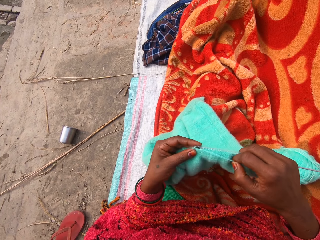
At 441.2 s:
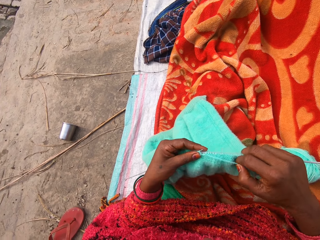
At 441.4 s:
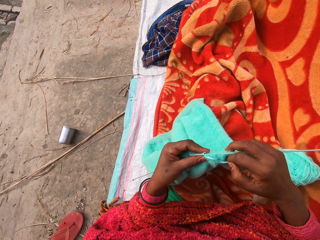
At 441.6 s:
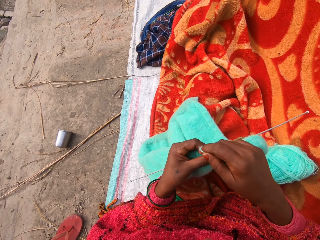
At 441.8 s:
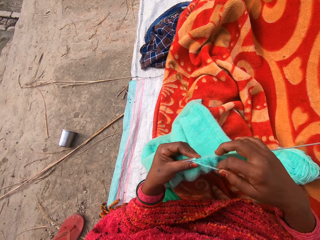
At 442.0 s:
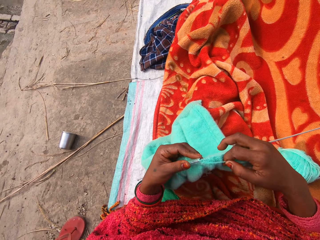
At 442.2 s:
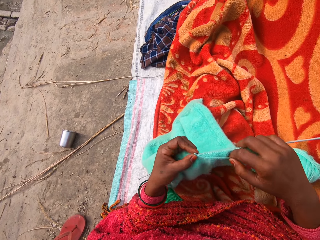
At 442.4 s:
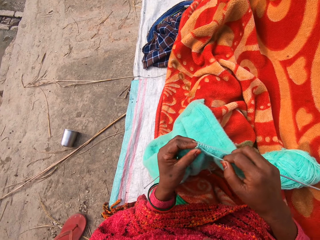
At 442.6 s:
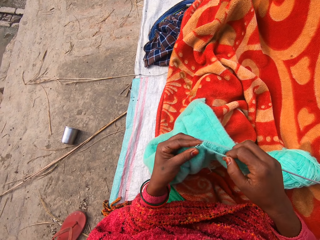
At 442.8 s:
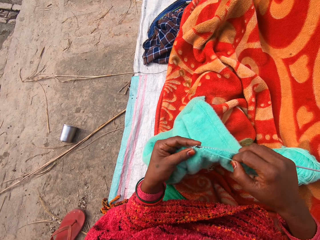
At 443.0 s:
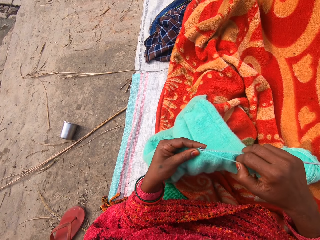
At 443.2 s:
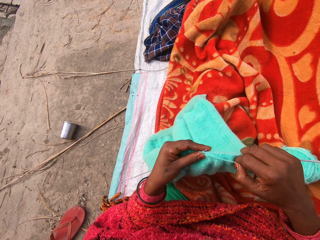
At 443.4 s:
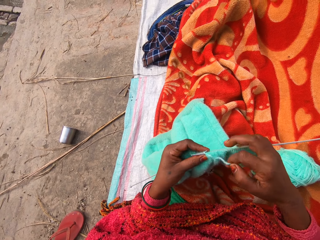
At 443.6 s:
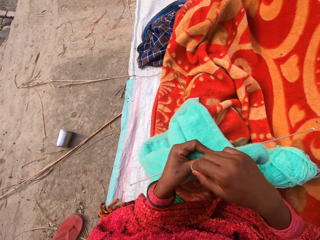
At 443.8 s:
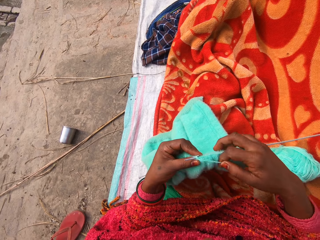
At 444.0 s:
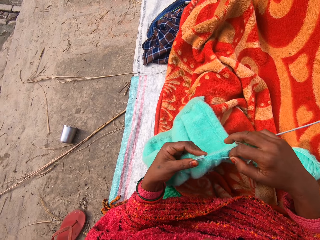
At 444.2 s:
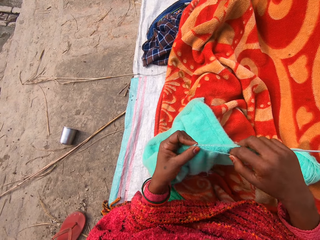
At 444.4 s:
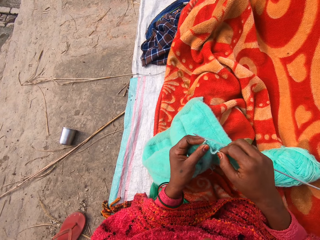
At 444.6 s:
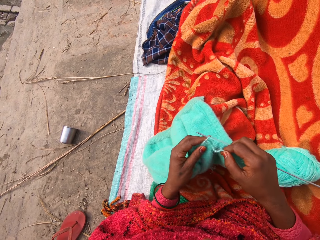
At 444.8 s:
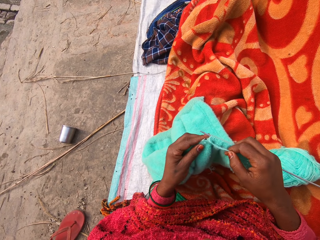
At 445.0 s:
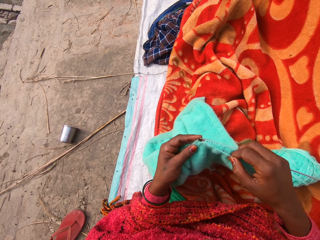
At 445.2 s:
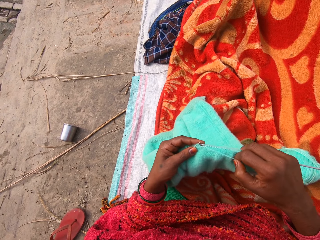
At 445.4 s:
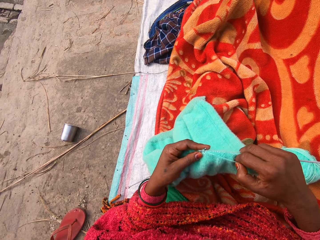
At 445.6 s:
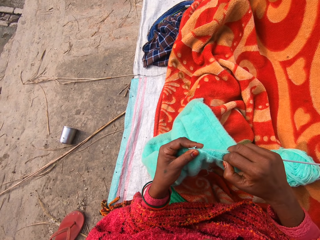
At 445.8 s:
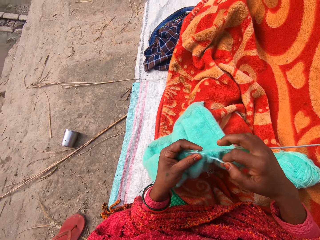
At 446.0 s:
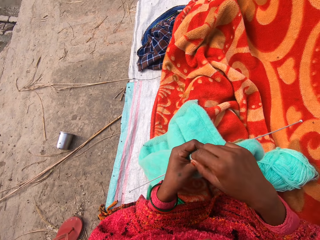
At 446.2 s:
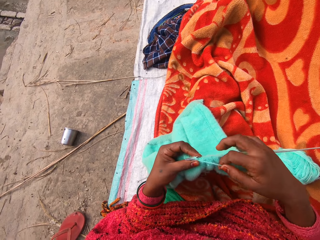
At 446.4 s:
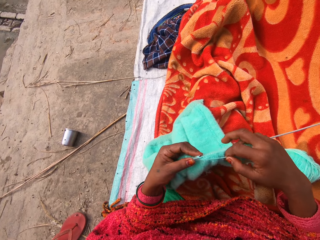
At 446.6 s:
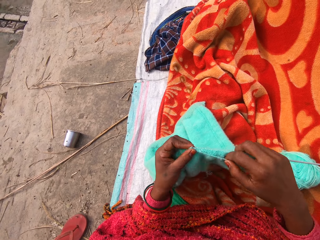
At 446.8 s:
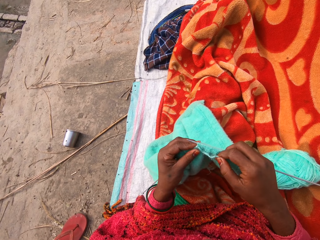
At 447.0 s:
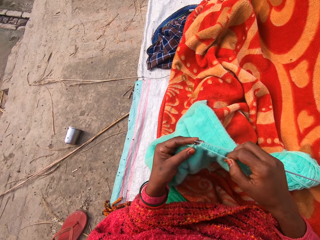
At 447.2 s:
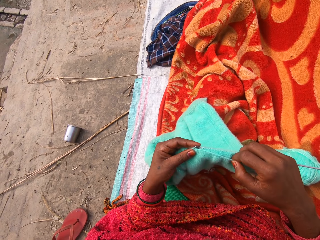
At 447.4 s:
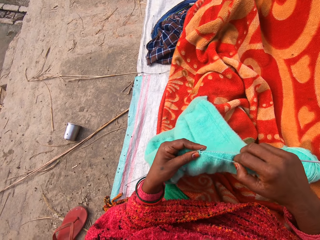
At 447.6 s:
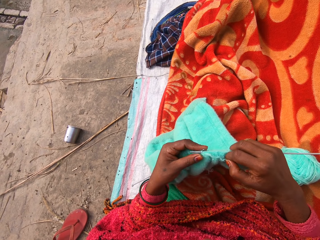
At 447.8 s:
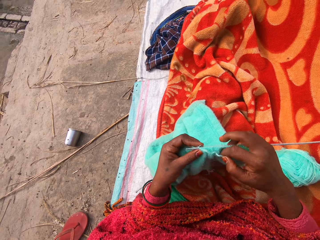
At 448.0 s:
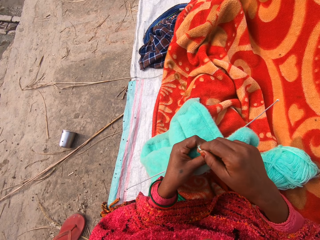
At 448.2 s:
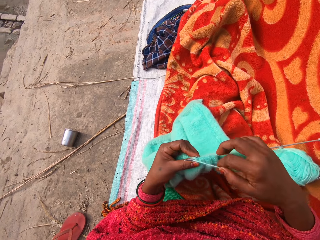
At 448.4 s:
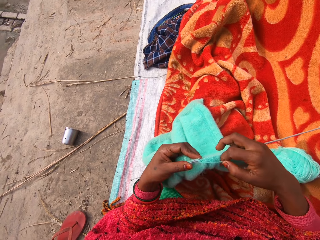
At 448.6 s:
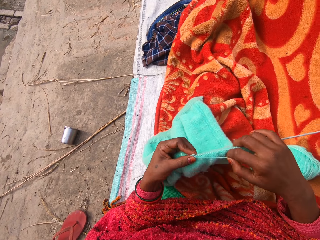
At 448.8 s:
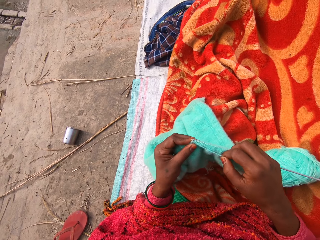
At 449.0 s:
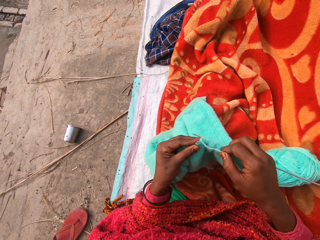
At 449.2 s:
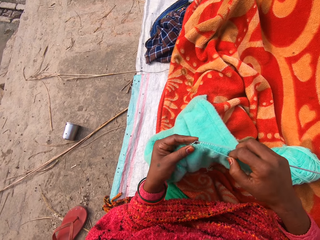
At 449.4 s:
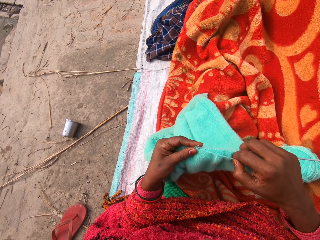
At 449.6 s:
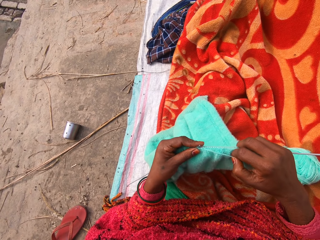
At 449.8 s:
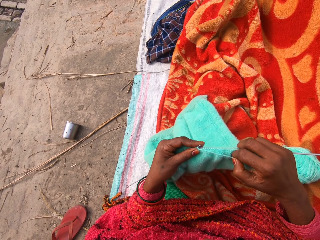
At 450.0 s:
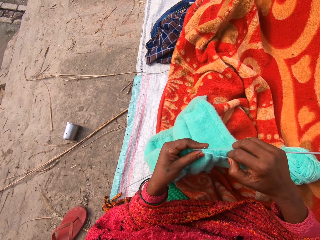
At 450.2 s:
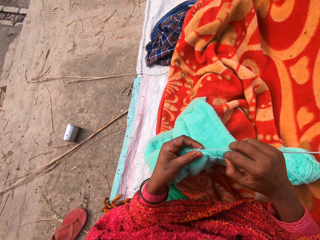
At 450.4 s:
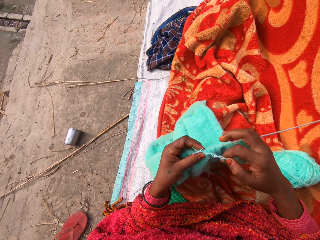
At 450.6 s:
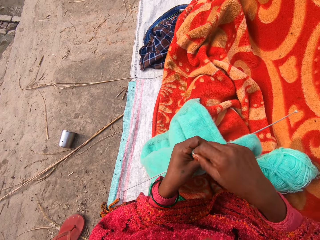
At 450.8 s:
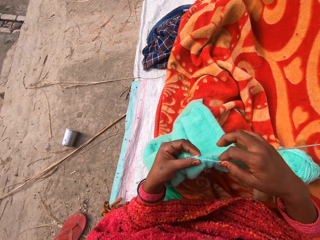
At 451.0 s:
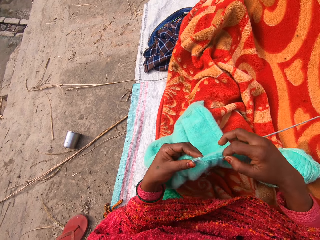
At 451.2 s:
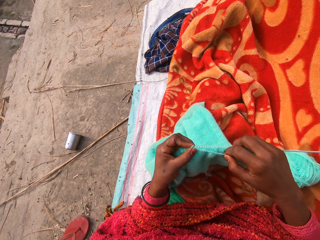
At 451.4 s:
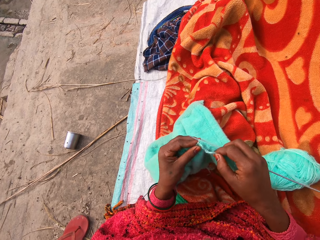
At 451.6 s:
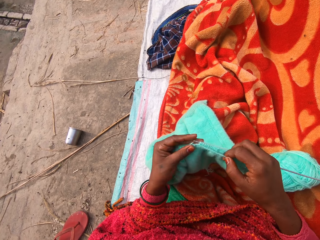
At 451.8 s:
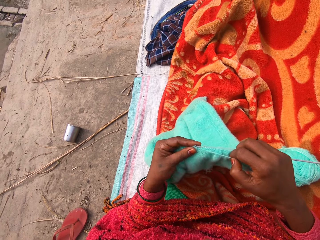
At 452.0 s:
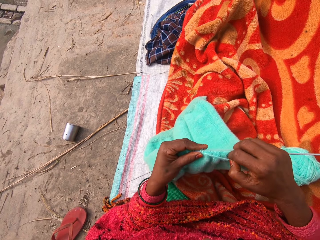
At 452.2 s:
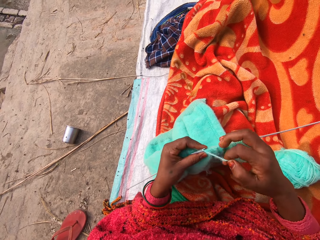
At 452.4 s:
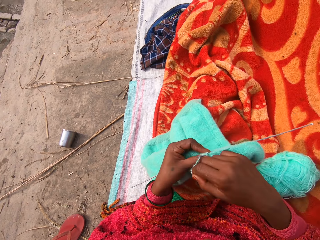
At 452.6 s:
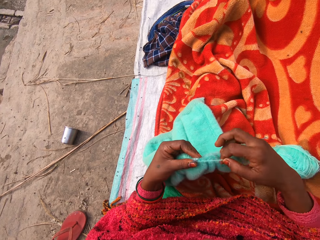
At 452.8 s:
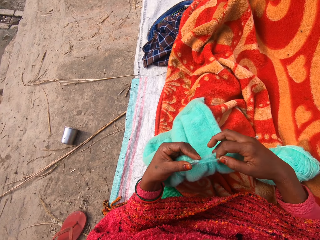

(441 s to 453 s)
The camera wearer knits the fabric using the knitting needle.

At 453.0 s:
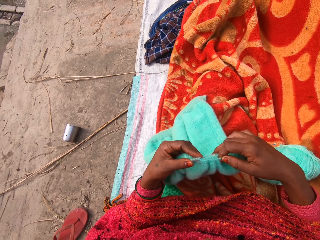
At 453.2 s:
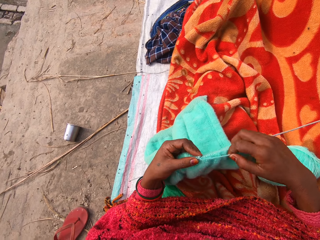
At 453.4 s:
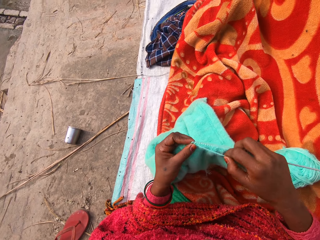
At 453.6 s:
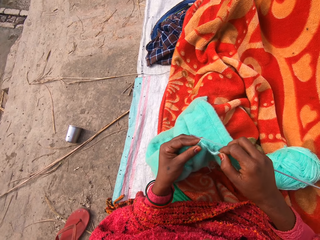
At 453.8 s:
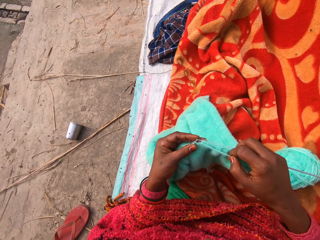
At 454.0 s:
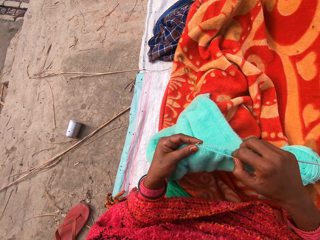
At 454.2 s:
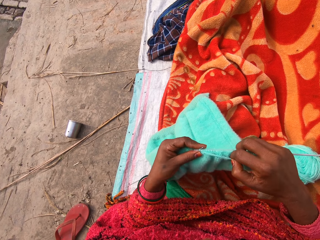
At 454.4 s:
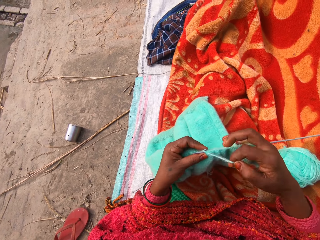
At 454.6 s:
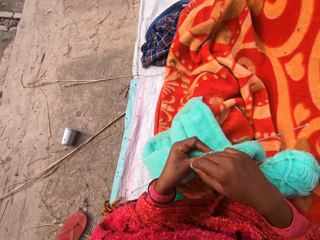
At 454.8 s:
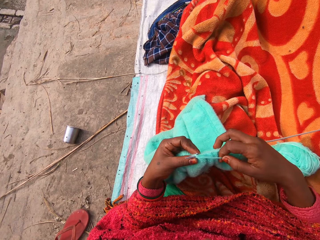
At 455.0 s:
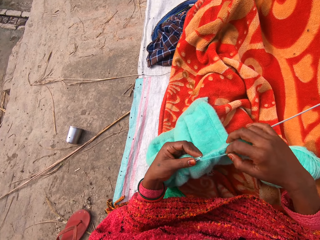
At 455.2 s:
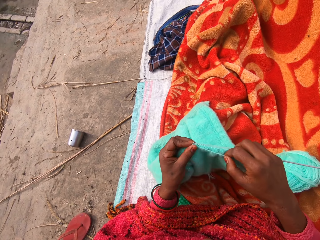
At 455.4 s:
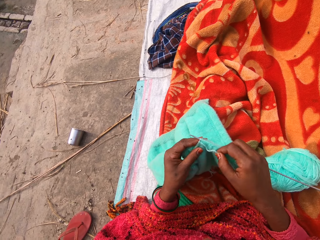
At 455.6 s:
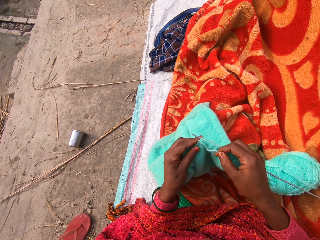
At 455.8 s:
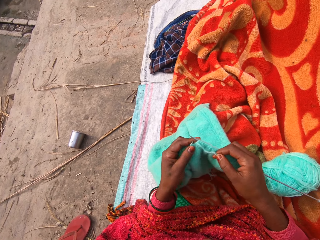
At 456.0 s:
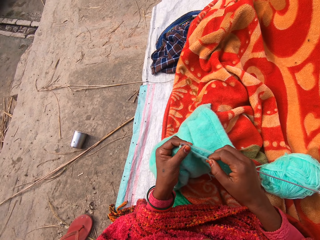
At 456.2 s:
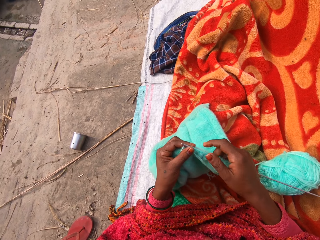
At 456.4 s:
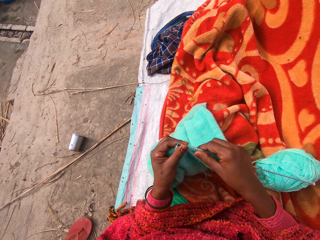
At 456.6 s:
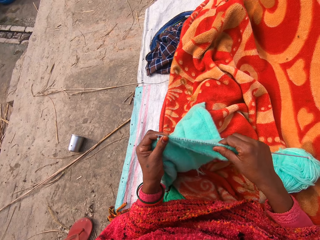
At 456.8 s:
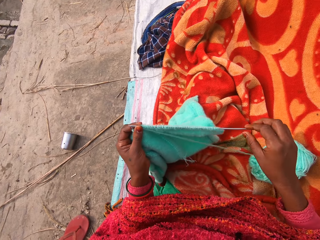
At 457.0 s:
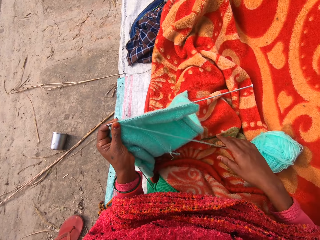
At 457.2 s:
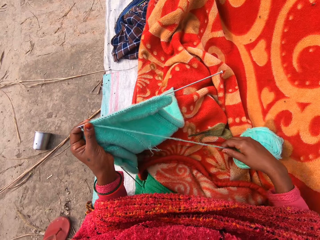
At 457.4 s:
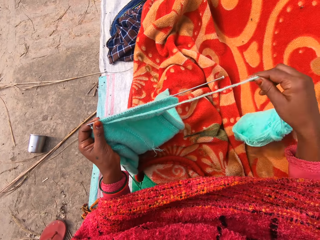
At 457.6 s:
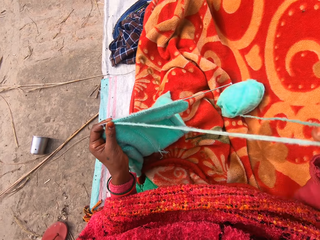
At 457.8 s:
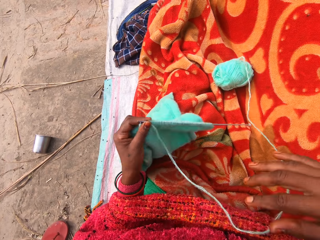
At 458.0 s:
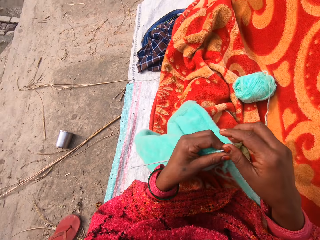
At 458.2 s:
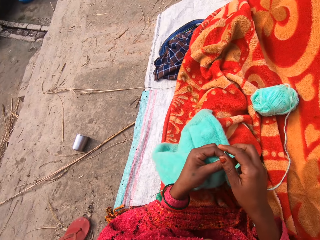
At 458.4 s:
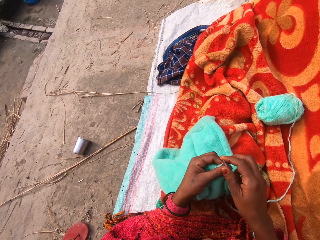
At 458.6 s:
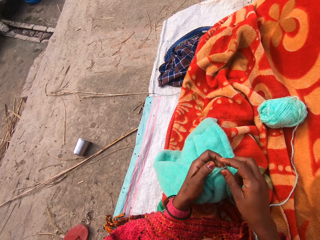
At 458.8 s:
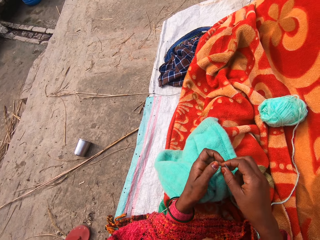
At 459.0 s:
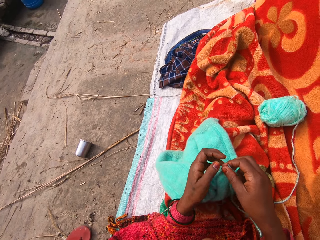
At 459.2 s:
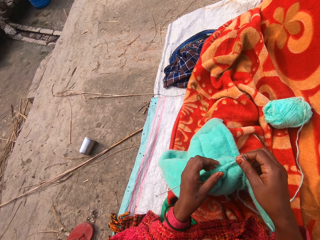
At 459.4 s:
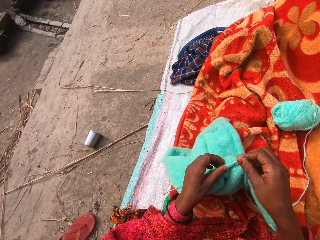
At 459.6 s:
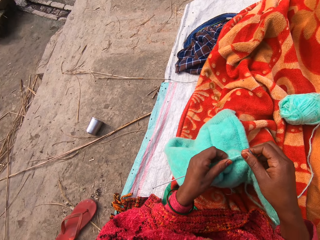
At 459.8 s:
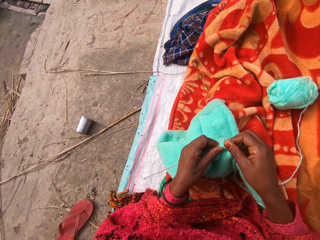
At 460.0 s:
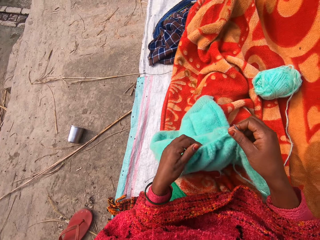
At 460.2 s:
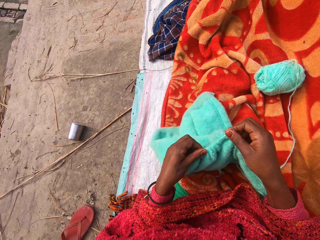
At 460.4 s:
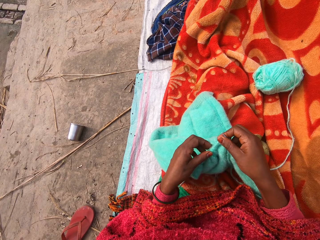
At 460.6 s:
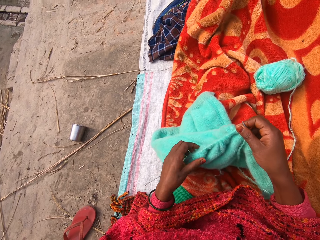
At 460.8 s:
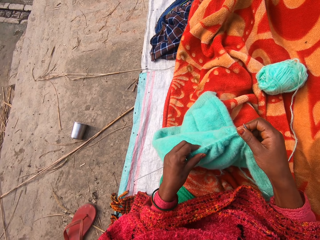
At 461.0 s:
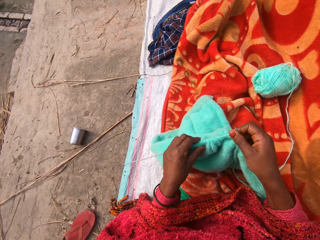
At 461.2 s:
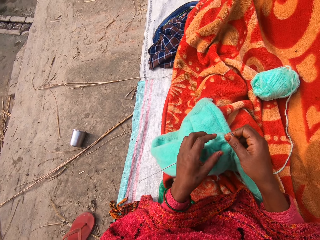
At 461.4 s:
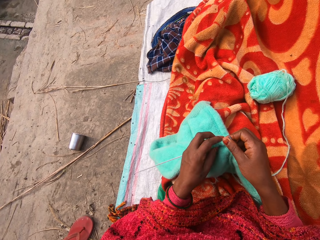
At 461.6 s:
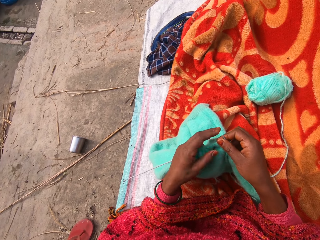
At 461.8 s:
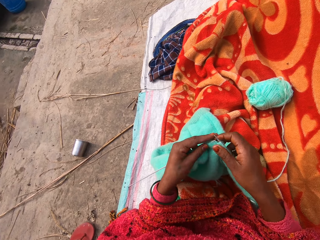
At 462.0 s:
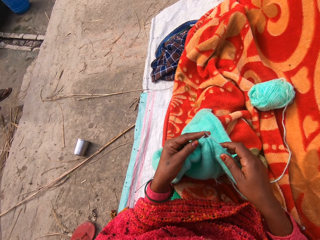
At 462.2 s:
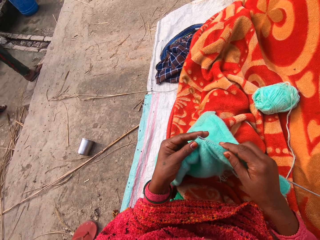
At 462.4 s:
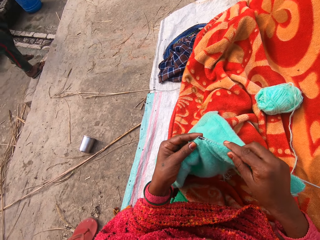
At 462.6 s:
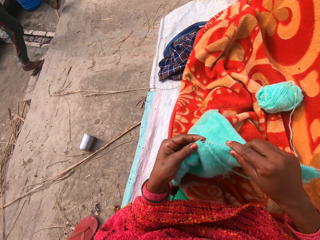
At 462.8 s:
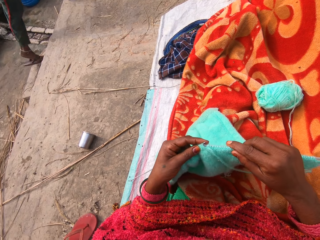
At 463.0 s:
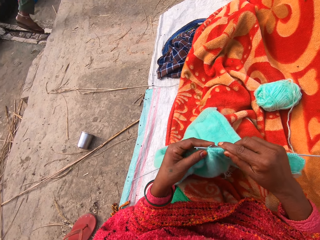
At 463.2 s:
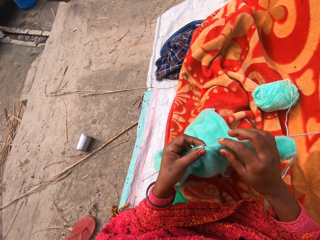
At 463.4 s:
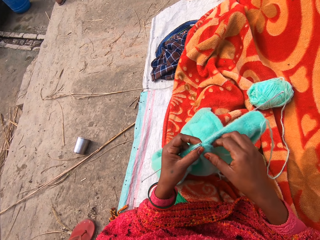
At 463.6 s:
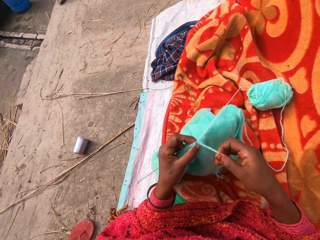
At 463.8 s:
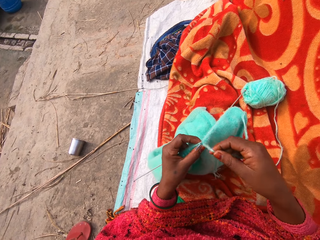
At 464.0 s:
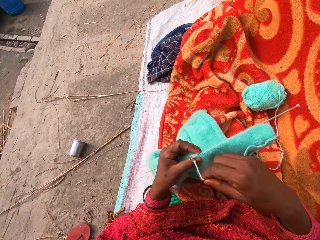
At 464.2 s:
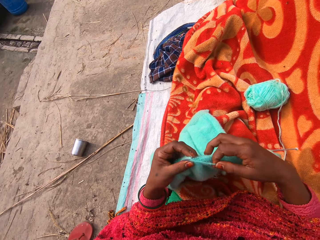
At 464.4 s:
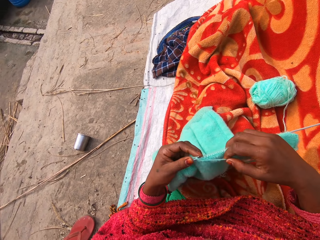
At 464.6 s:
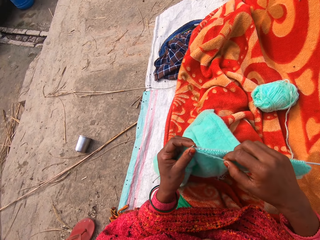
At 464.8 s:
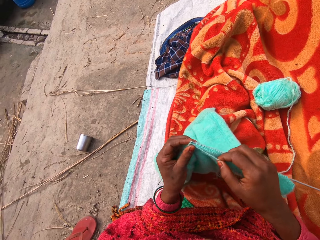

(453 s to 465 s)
The camera wearer adjusts the towel on the knitting pin. She adjusts the wool with her right hand. She straightens the yarn. She adjusts the towel on the knitting pin. A person walks past the camera wearer. The camera wearer knits the towel.
